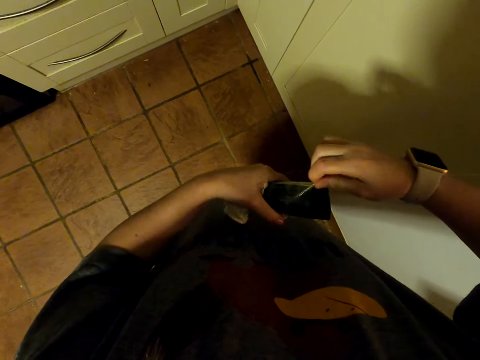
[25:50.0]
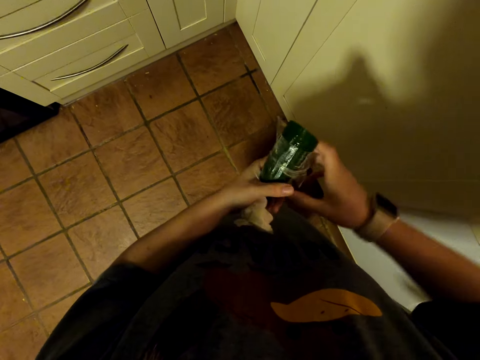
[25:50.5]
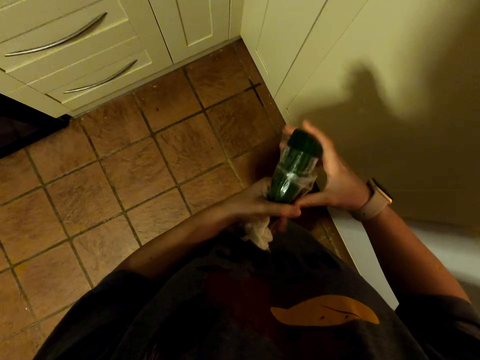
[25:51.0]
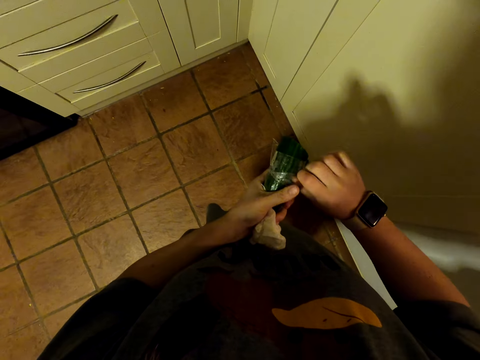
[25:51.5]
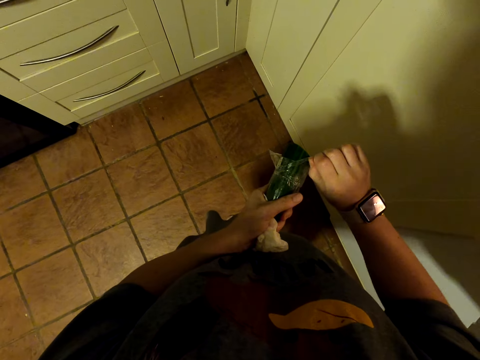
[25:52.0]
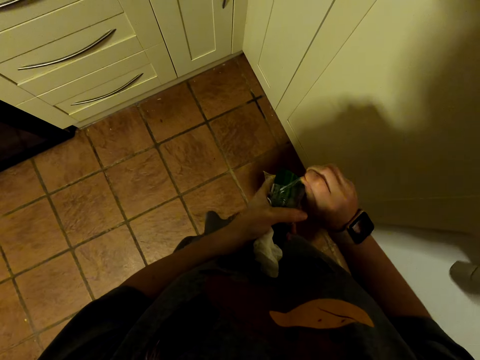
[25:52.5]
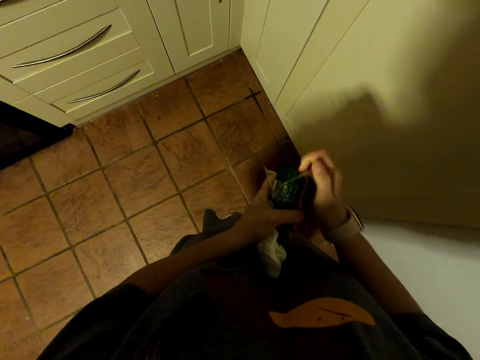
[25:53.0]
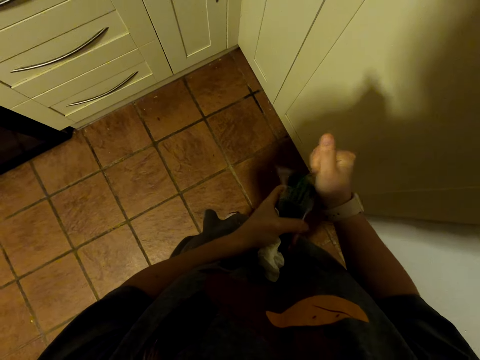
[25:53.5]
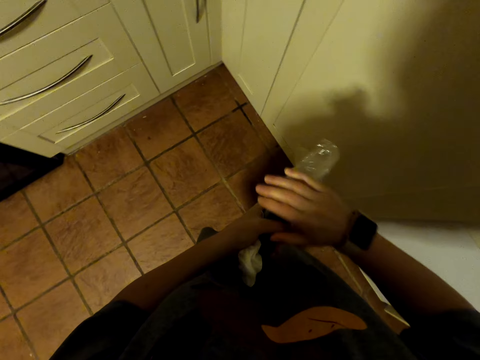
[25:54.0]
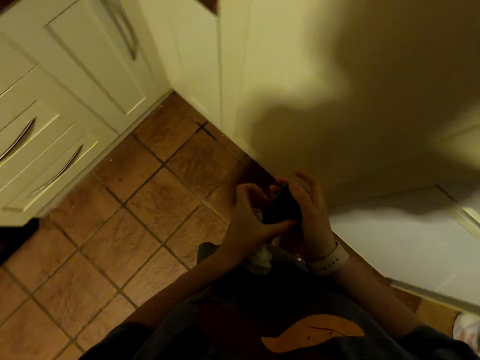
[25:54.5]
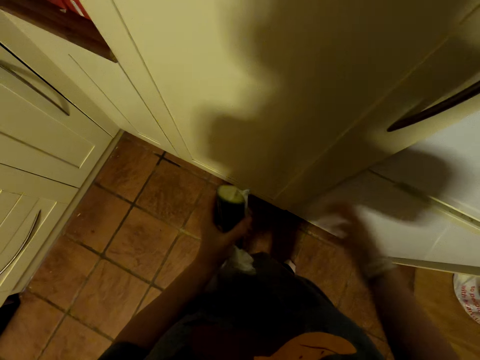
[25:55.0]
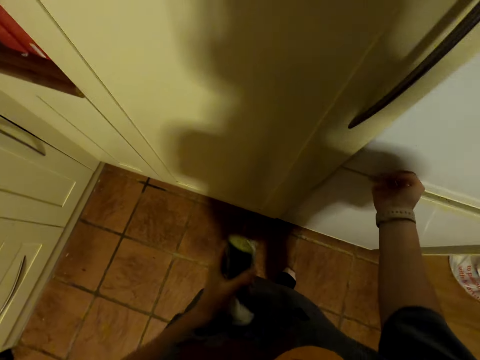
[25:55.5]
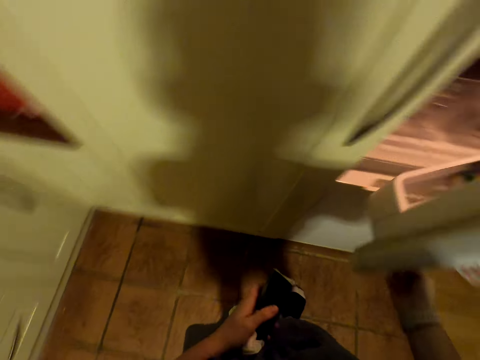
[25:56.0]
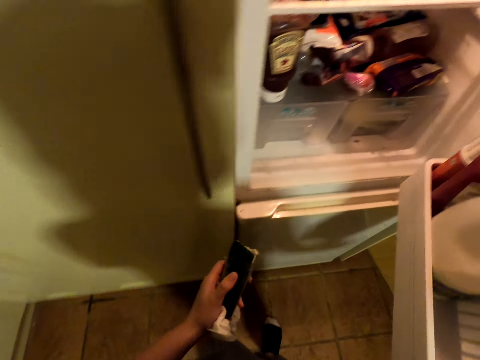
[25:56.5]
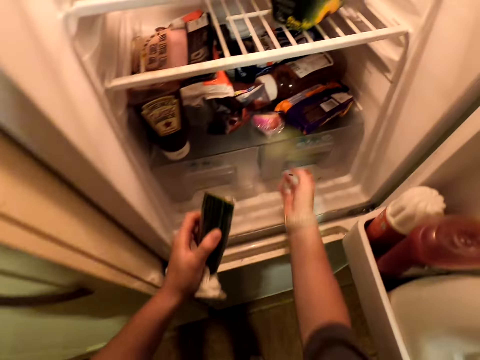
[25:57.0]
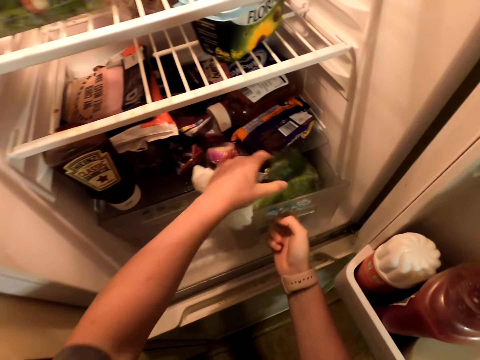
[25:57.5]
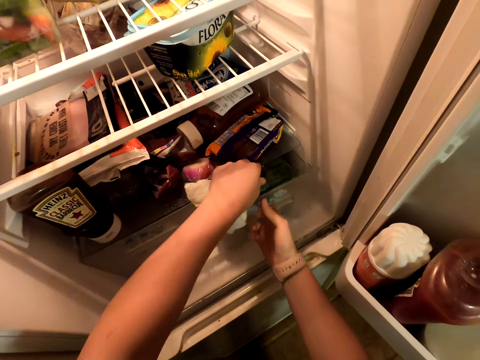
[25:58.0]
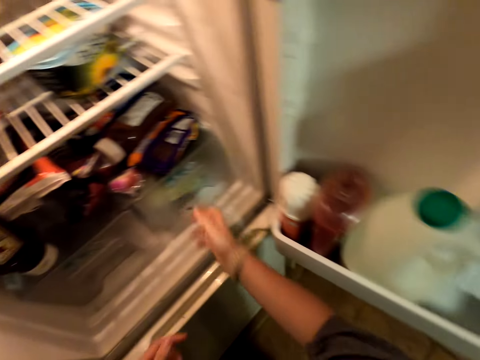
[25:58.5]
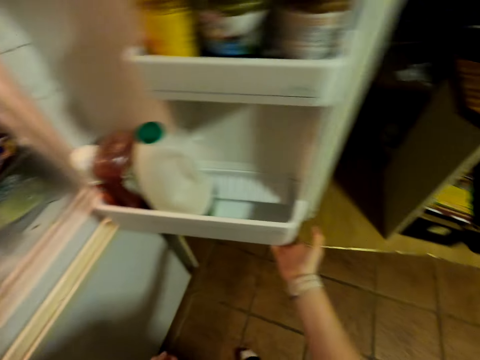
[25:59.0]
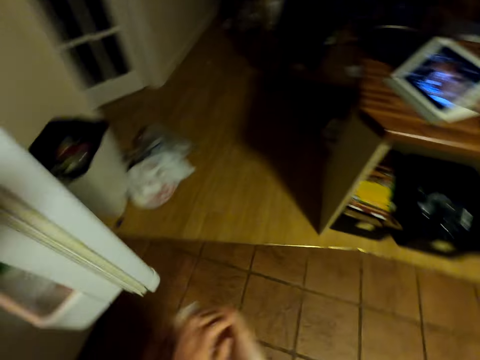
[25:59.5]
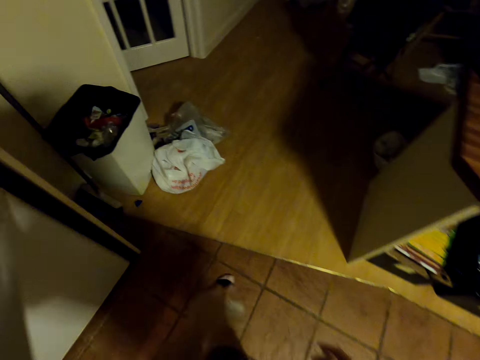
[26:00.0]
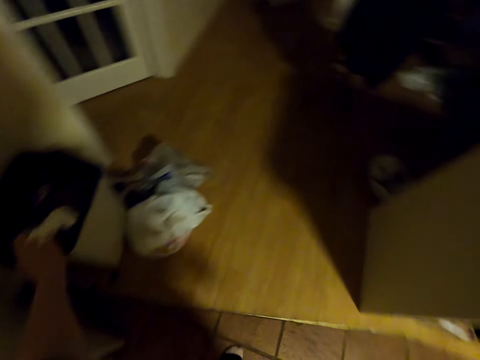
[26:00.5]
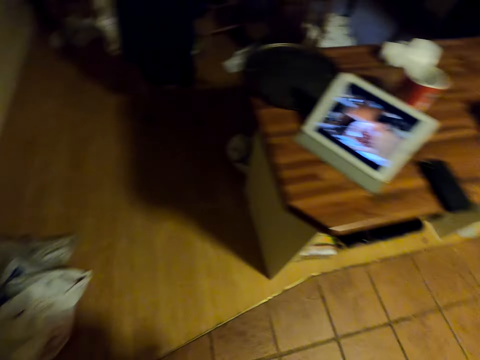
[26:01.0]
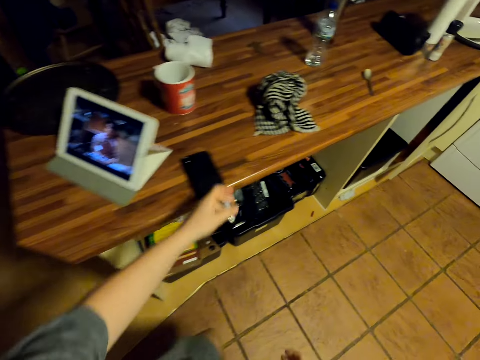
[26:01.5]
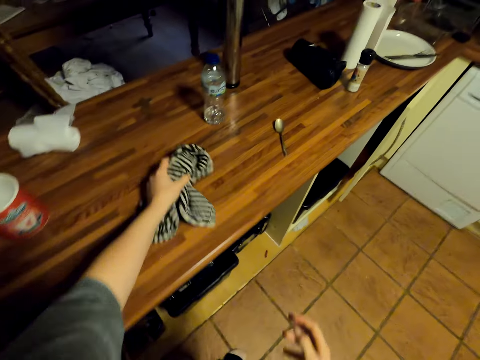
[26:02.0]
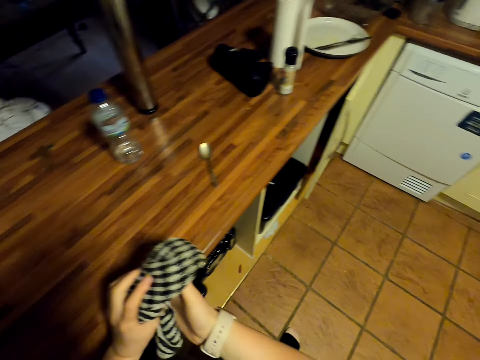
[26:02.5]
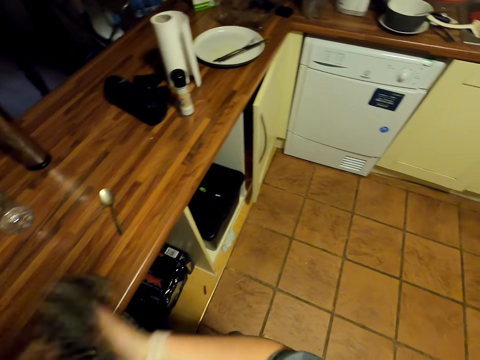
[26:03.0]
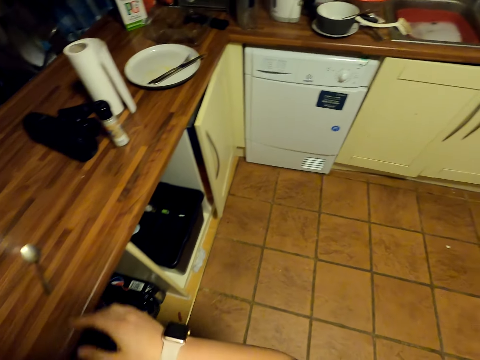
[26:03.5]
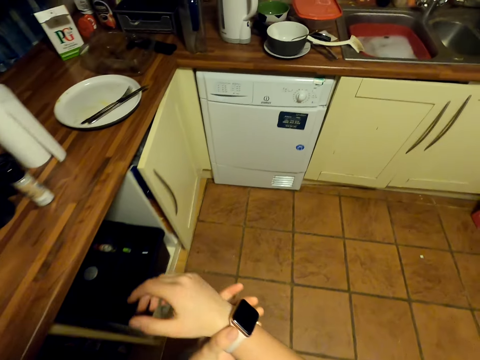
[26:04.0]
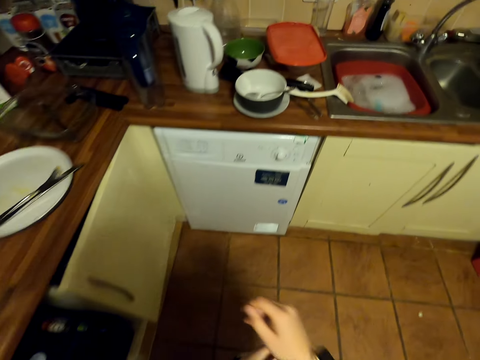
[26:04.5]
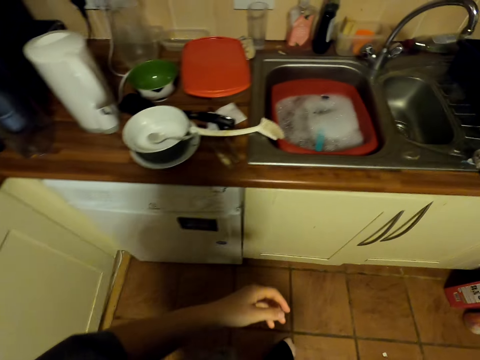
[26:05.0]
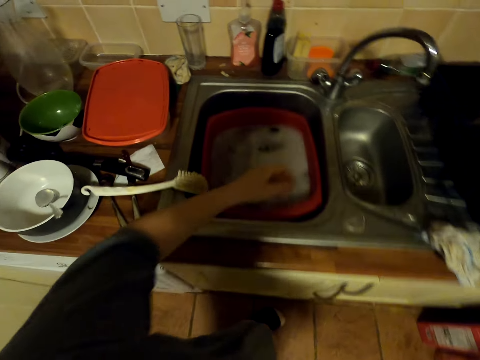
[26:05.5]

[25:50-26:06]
The camera wearer opens the fridge. They pull a crisper drawer in the fridge. They put a cucumber in the fridge. They push the crisper drawer in the fridge. They close the fridge. They walk around. They throw the serviette in the trash bin. They walk around. They pick a kitchen towel on the countertop. They wipe hands with the kitchen towel. They walk in the kitchen. They fix their watch on the hand.

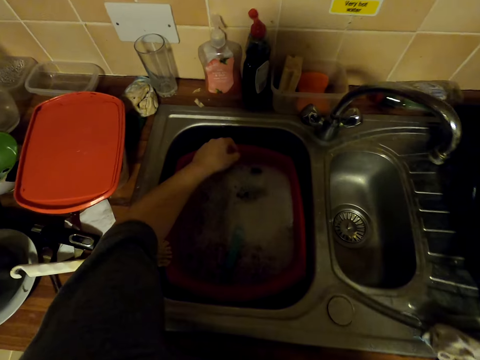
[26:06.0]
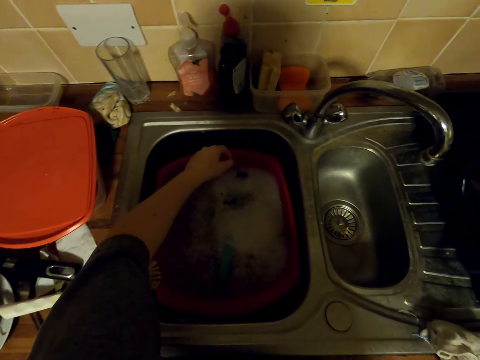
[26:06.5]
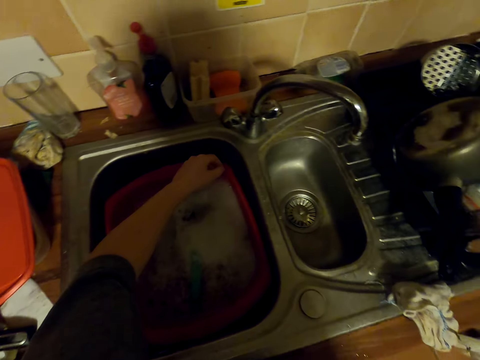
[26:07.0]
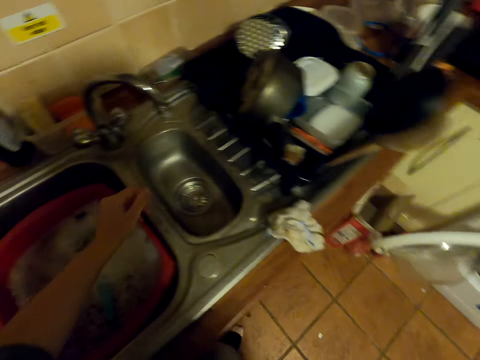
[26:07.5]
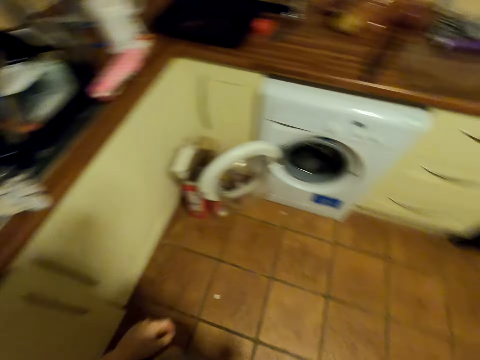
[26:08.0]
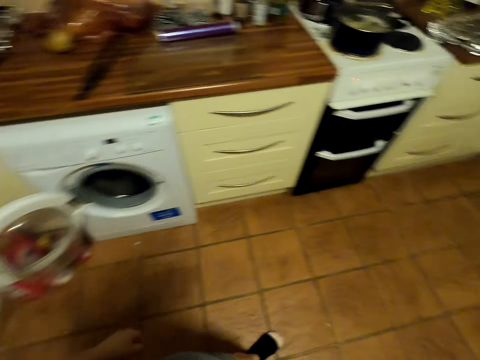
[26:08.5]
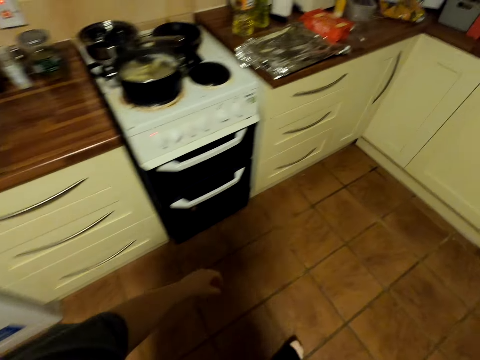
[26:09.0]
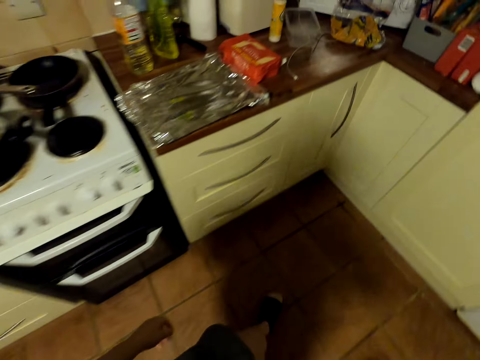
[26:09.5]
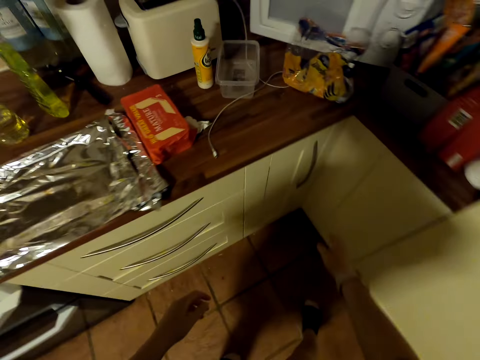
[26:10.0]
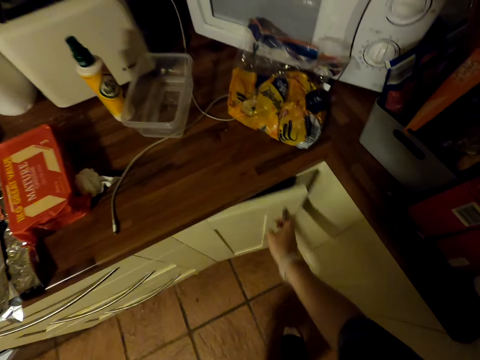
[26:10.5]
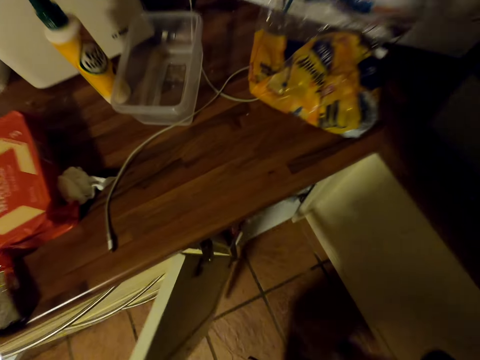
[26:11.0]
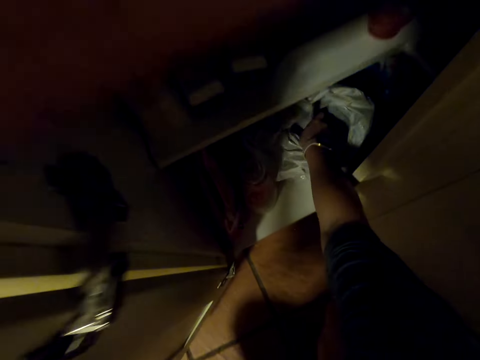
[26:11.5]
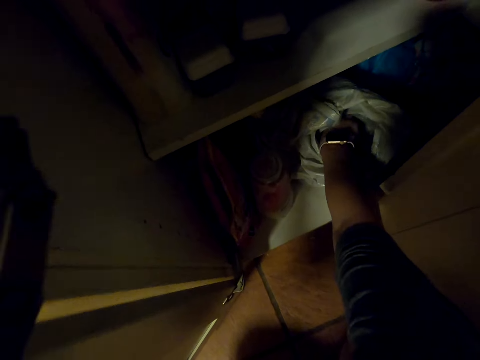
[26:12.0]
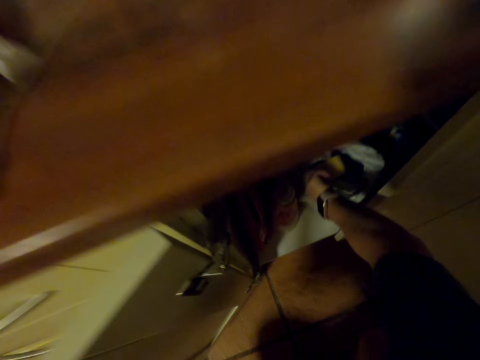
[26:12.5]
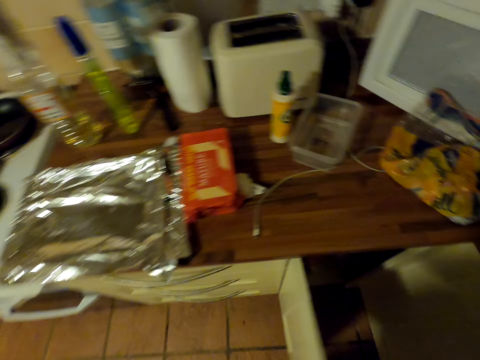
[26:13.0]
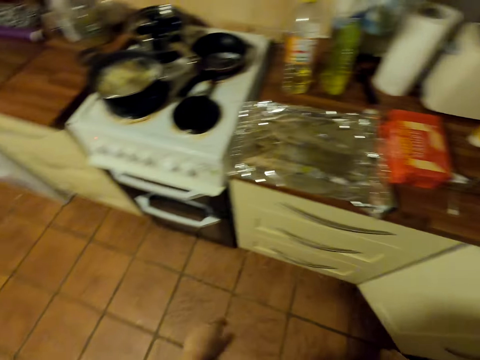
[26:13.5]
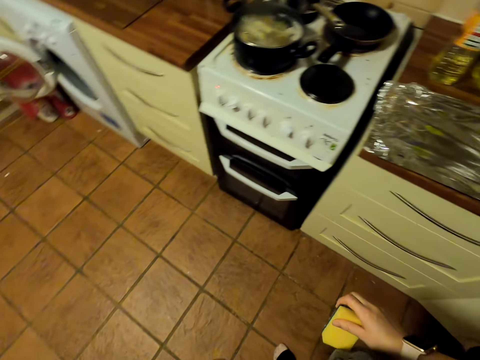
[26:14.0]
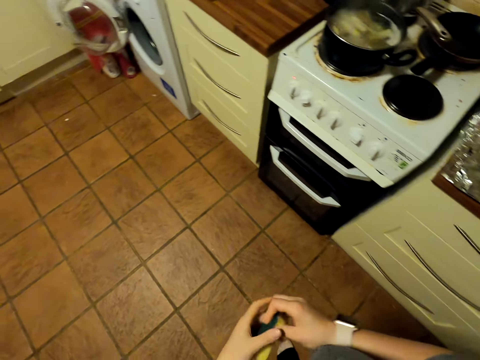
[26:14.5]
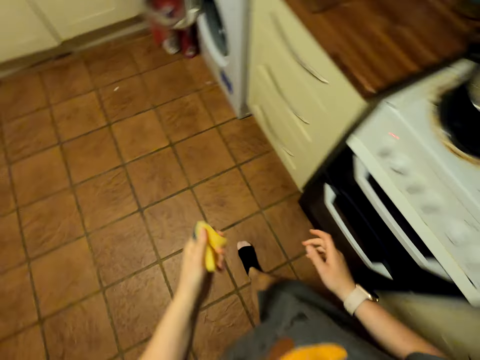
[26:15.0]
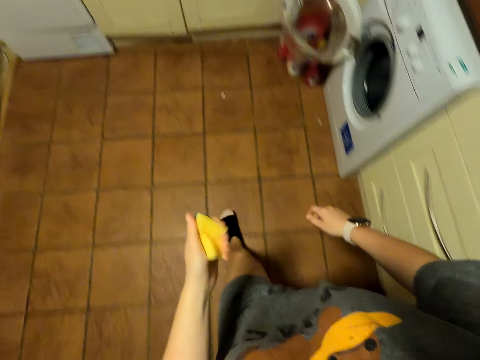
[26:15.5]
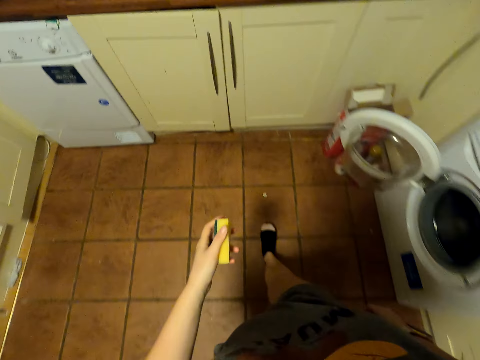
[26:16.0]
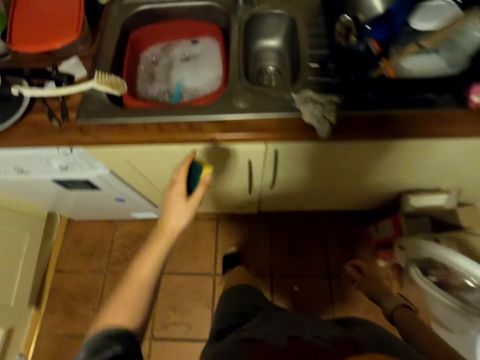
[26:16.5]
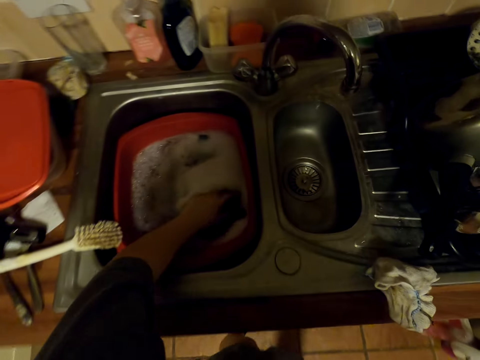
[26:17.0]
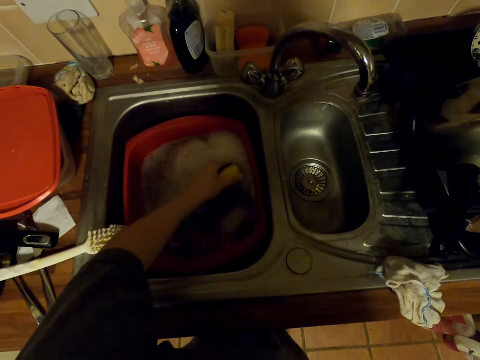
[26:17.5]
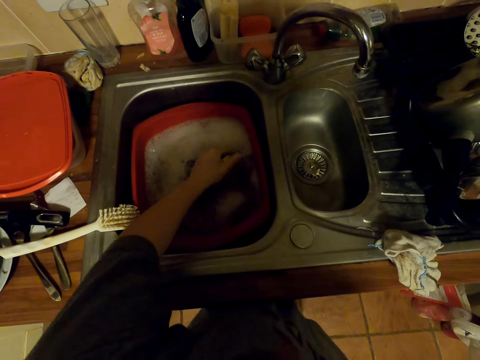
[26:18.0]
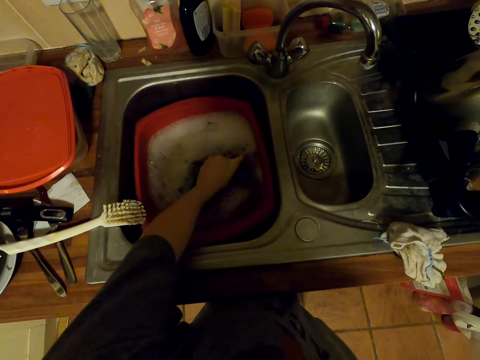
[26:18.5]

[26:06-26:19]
The camera wearer moves a hand on the sink. They walk around. They open a cabinet. They pick a washing sponge in the cabinet. They close the cabinet. They walk in the kitchen. They pick the dish sponge with the other hand. They press the dish sponge. They dip the dish sponge in water. They press the dish sponge.
